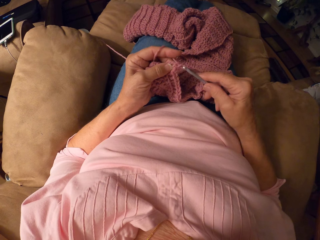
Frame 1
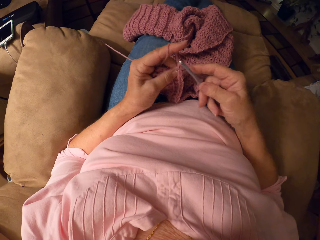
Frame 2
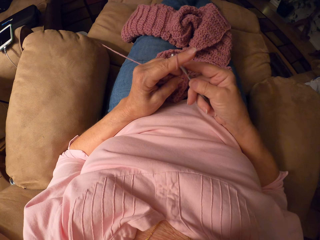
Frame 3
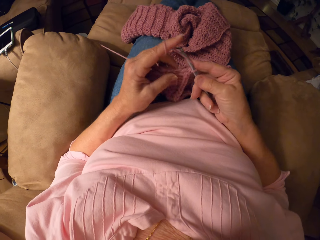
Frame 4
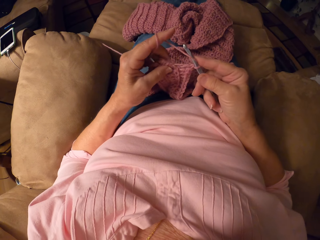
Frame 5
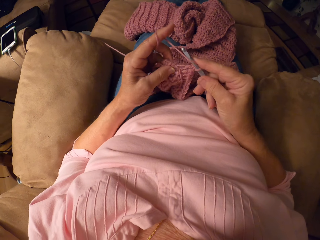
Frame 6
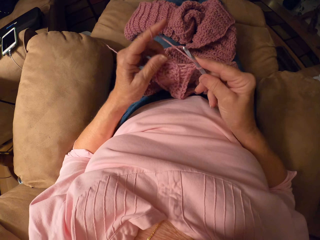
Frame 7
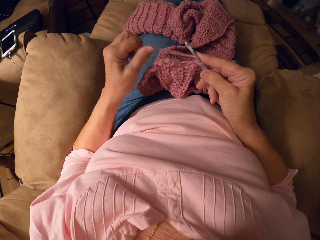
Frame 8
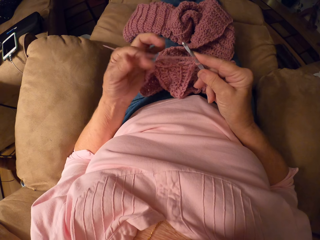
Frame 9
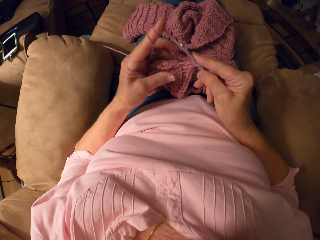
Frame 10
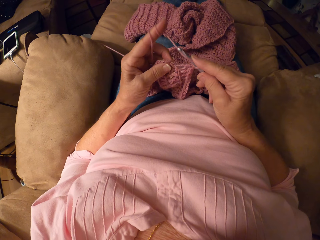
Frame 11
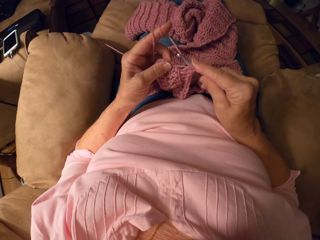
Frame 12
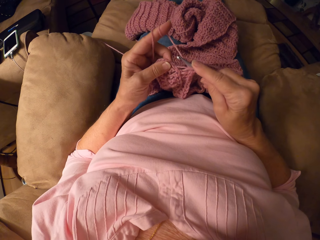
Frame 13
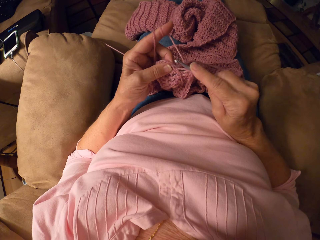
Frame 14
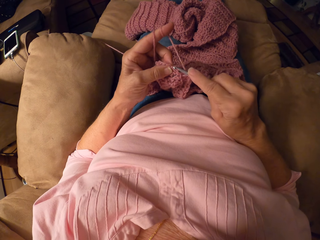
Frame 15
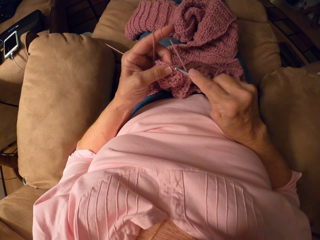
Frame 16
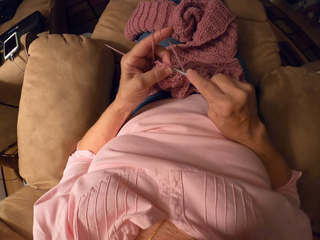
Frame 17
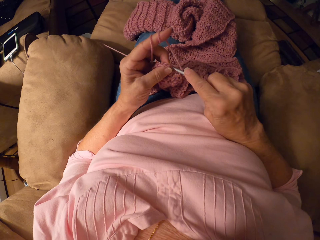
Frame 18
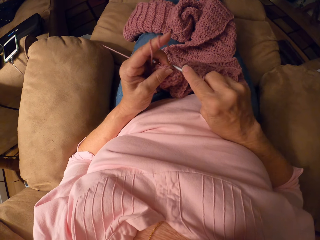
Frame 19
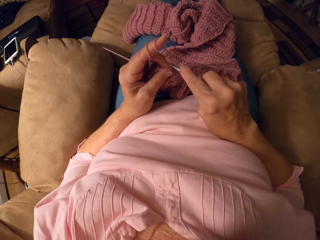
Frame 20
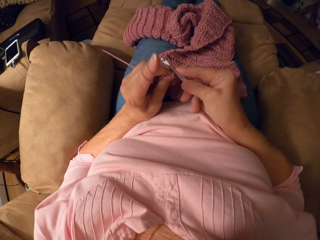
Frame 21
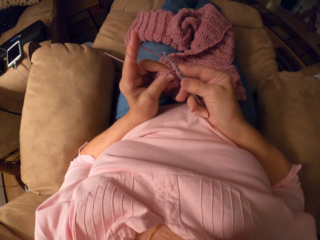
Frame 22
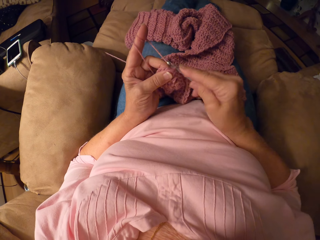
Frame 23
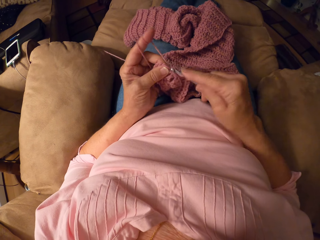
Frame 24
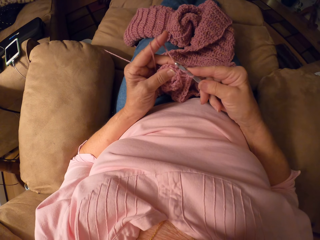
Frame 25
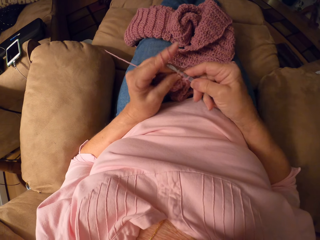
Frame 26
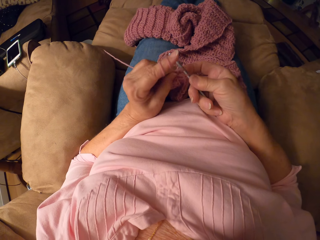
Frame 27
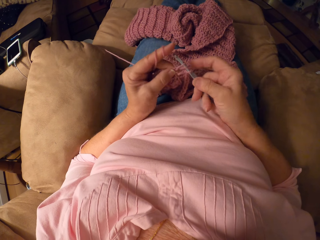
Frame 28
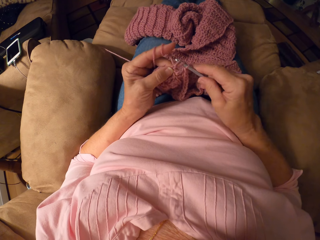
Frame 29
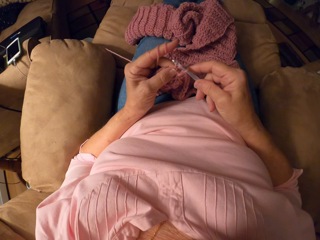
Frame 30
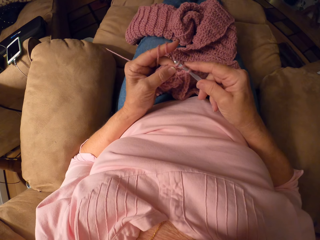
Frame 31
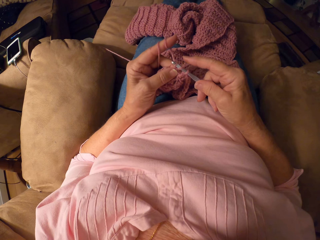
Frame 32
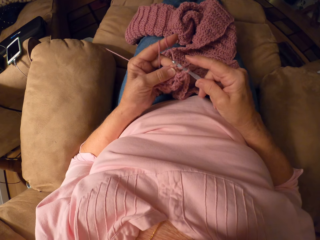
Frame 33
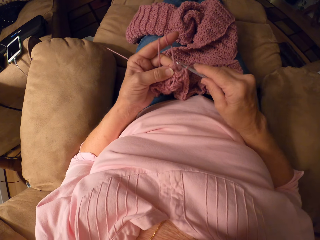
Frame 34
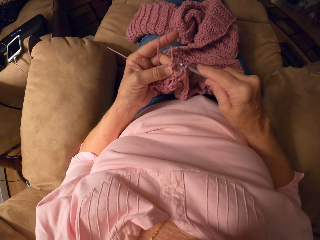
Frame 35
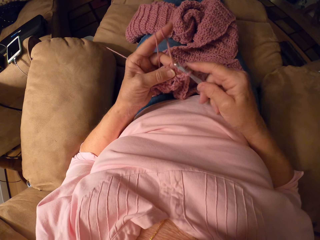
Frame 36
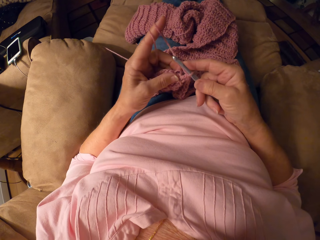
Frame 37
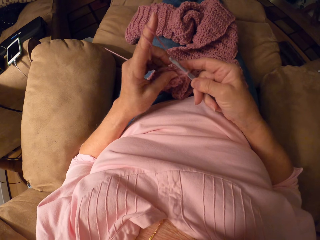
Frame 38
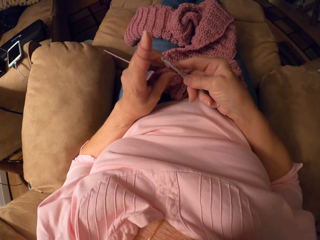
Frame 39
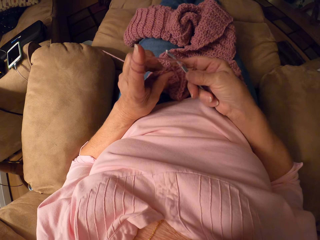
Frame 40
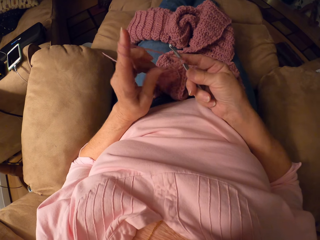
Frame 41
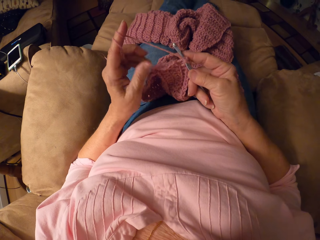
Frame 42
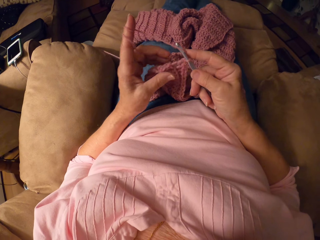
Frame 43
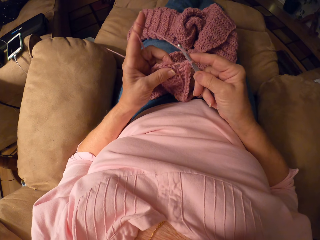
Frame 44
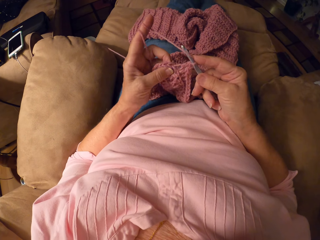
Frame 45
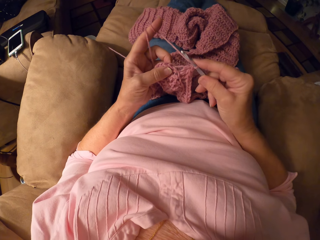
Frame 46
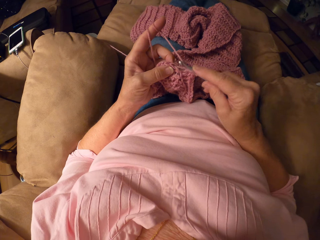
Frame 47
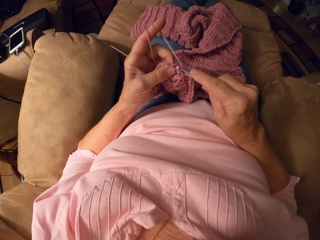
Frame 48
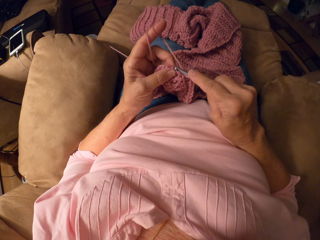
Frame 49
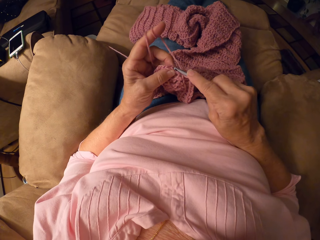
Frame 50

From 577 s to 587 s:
The camera wearer rolls yarn around her finger. She crochets with the crochet hook.

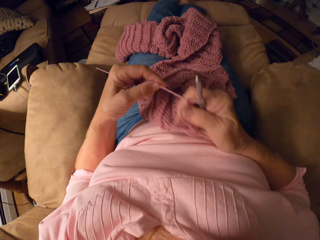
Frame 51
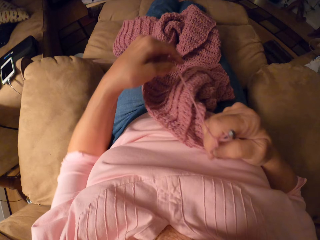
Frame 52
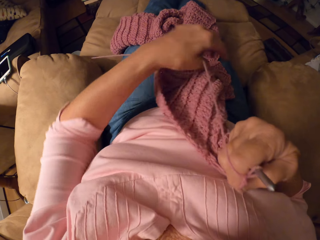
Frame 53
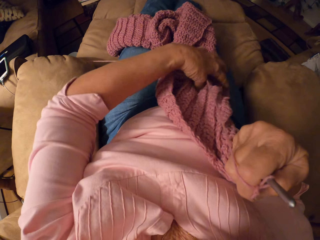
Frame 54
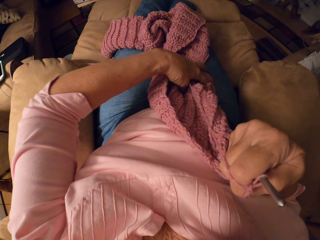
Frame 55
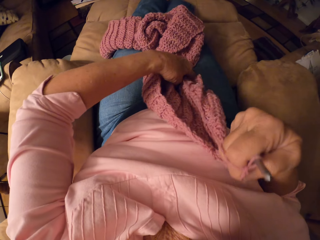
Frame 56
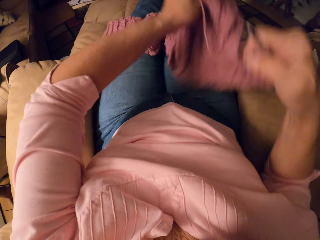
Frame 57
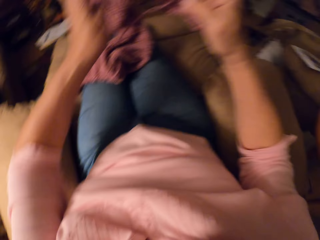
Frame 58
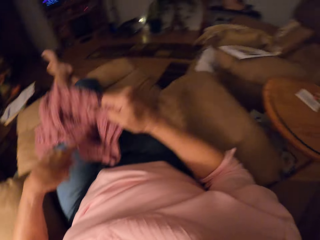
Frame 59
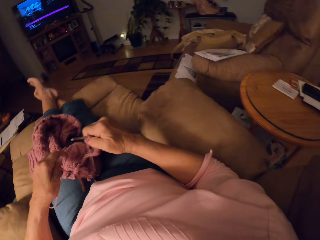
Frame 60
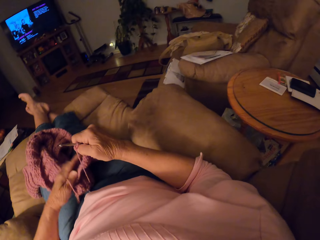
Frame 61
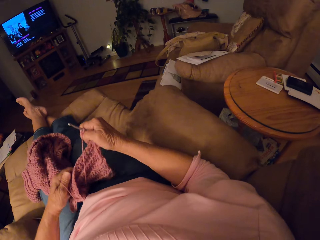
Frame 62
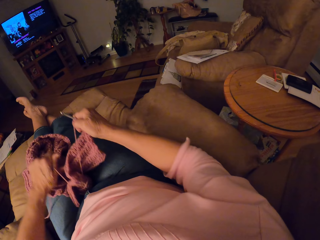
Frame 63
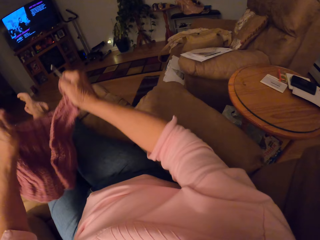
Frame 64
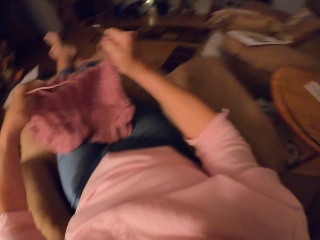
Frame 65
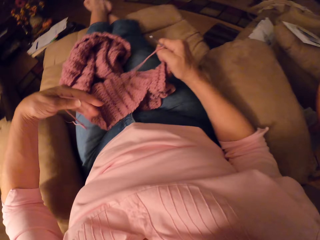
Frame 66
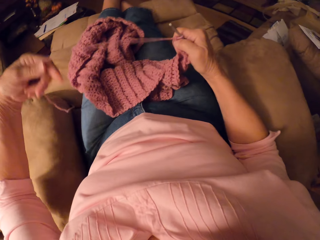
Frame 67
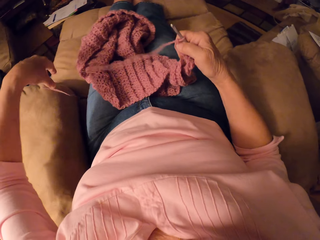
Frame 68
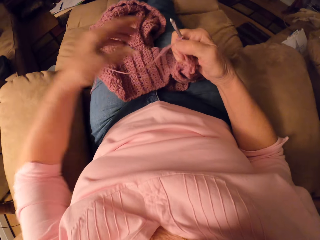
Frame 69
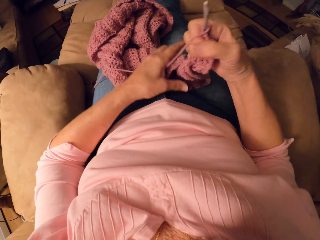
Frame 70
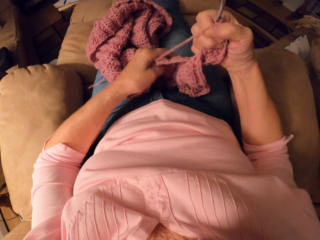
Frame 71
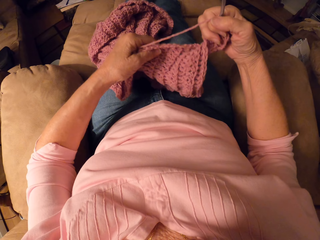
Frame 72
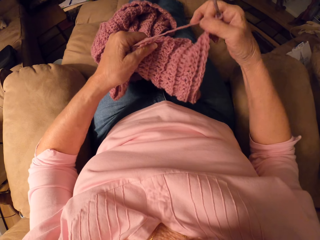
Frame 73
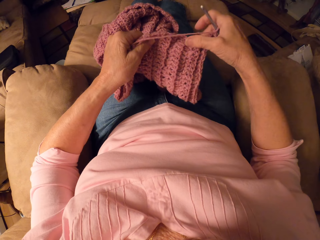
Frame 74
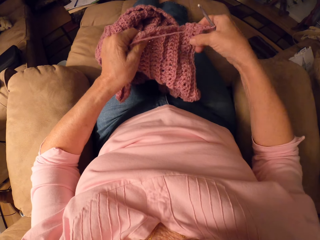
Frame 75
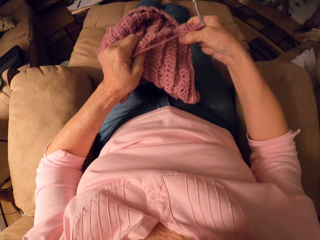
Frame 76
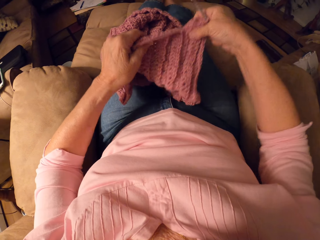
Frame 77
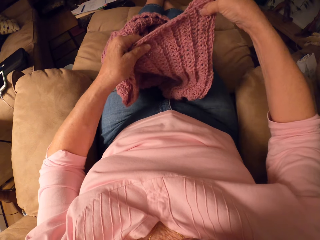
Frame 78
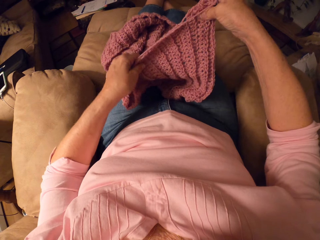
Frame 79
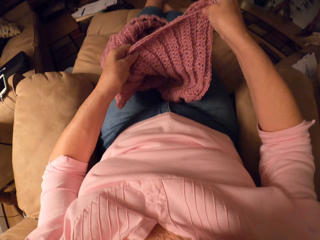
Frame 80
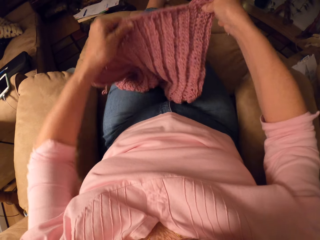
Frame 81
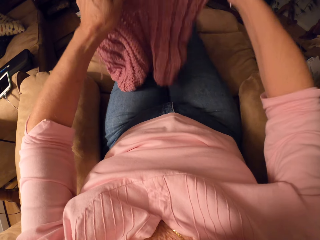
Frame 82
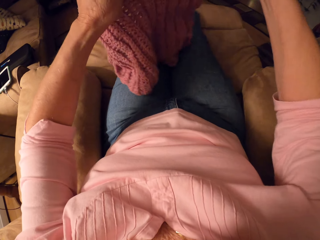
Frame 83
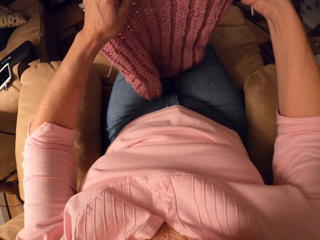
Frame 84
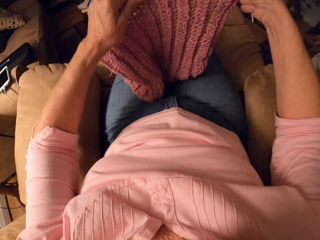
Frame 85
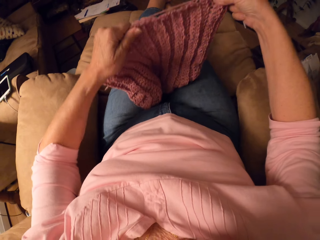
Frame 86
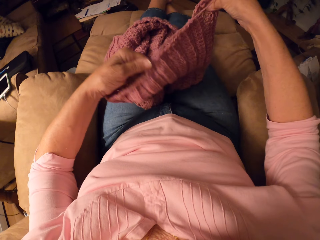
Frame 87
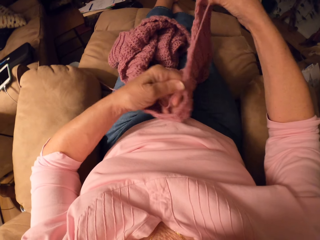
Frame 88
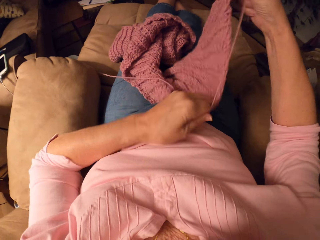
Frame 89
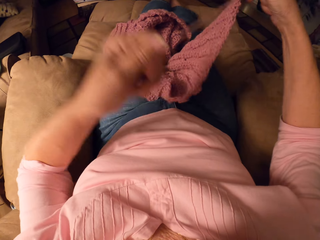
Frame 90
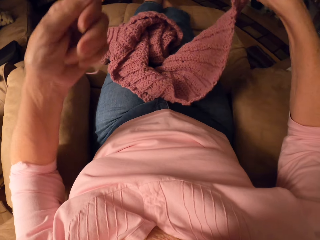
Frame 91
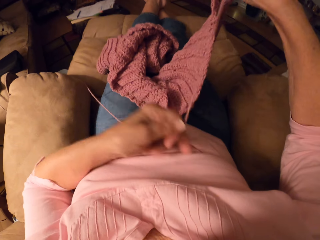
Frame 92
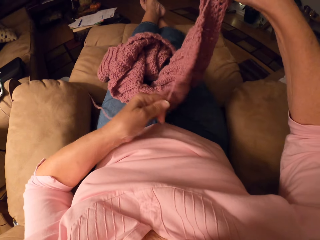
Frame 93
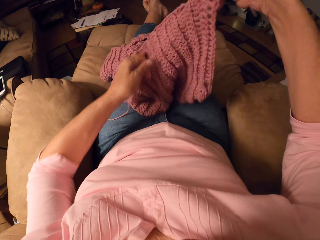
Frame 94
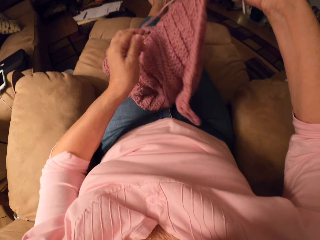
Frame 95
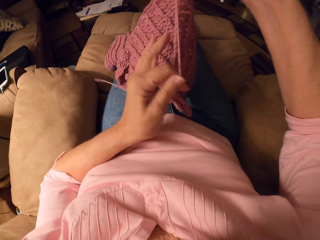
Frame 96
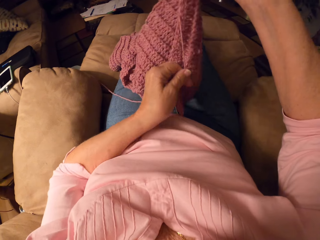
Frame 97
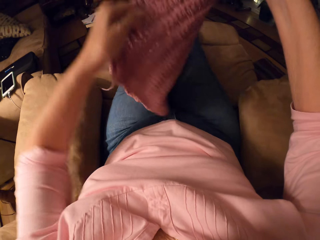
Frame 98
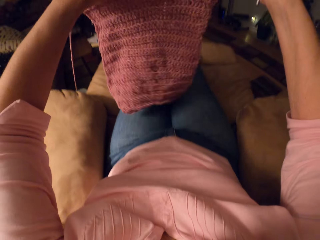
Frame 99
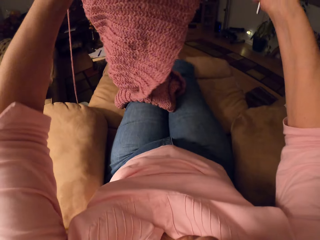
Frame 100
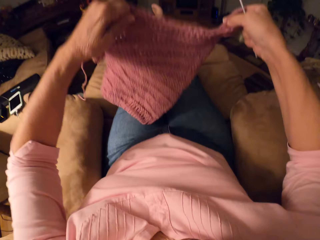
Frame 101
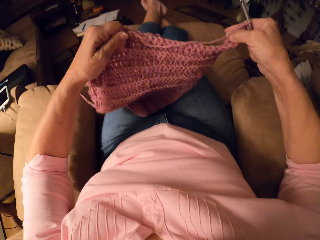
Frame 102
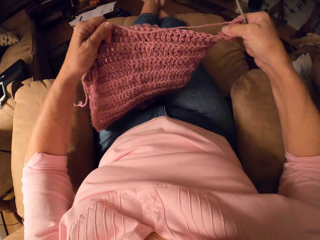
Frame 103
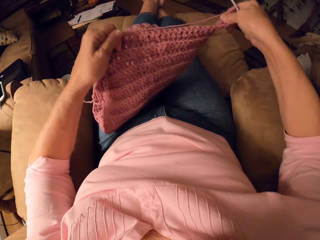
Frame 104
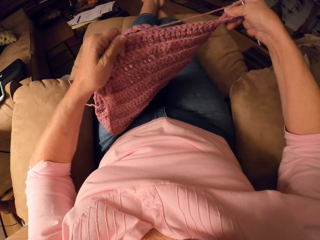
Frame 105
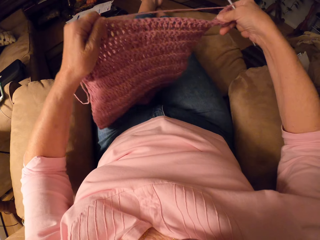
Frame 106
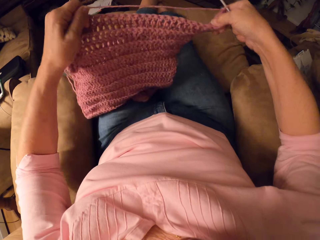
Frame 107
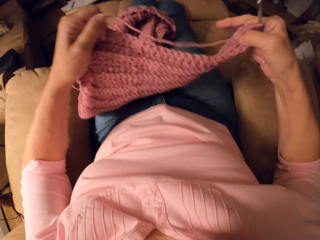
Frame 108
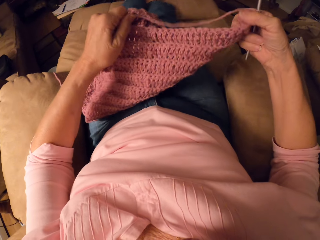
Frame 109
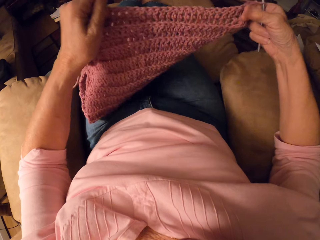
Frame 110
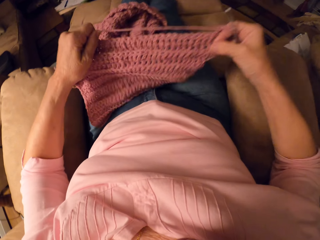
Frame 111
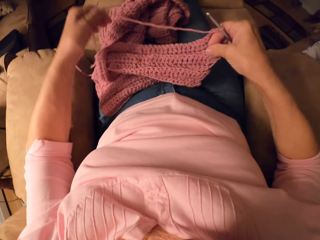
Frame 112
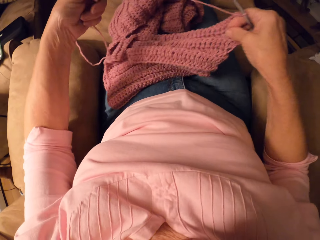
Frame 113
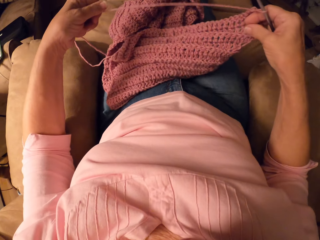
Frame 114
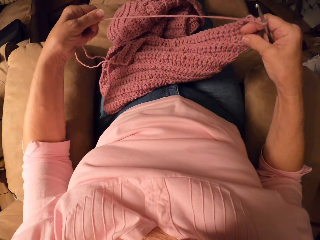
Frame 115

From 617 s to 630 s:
The camera wearer moves the piece of cloth over.
